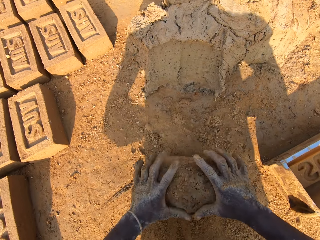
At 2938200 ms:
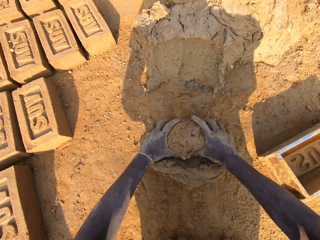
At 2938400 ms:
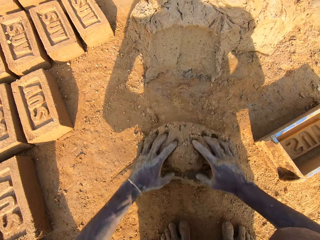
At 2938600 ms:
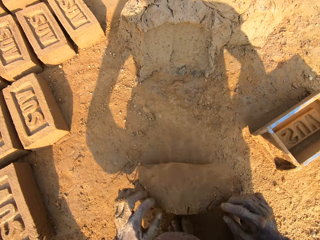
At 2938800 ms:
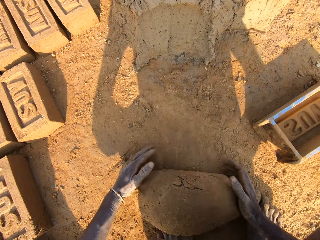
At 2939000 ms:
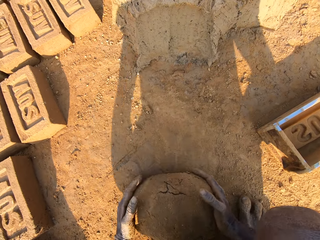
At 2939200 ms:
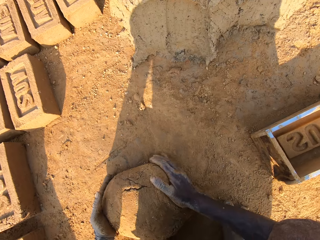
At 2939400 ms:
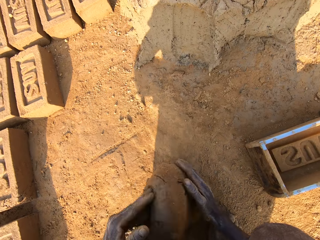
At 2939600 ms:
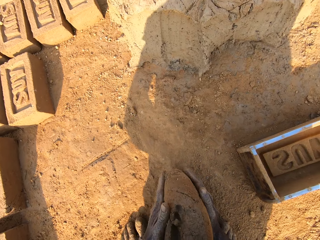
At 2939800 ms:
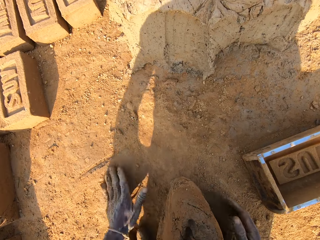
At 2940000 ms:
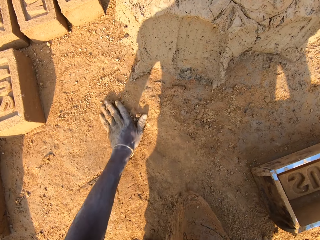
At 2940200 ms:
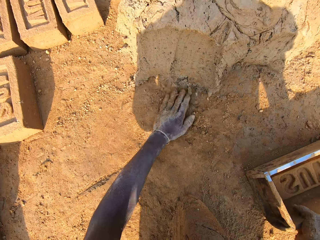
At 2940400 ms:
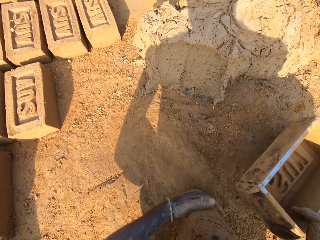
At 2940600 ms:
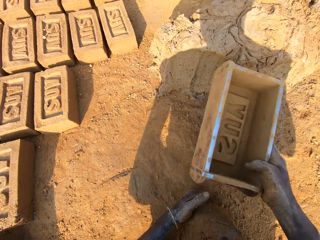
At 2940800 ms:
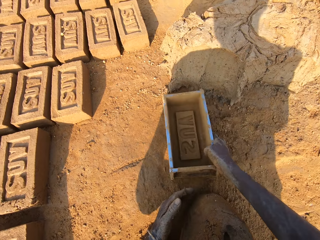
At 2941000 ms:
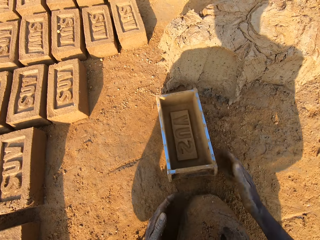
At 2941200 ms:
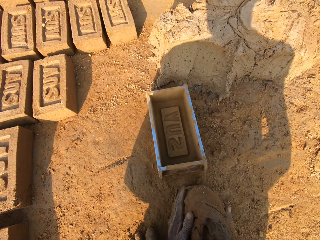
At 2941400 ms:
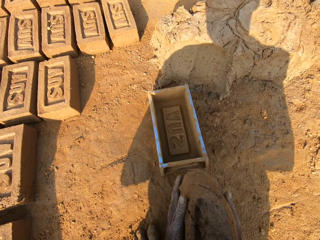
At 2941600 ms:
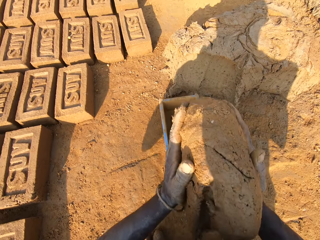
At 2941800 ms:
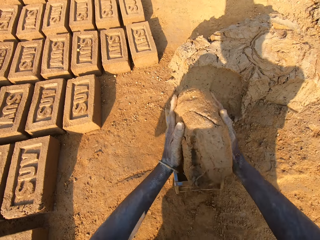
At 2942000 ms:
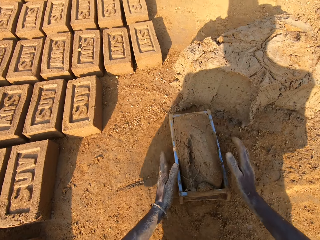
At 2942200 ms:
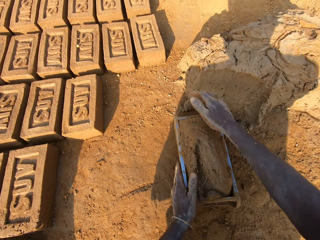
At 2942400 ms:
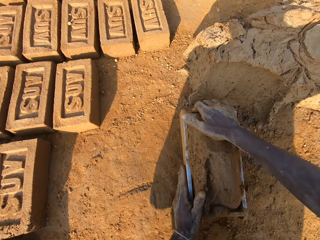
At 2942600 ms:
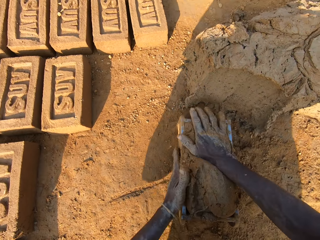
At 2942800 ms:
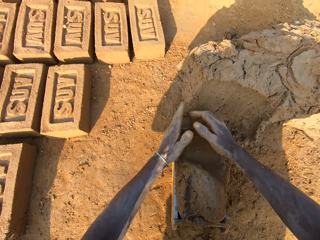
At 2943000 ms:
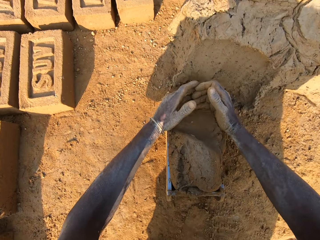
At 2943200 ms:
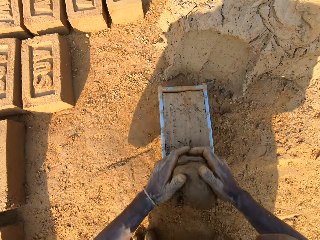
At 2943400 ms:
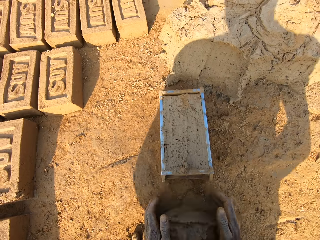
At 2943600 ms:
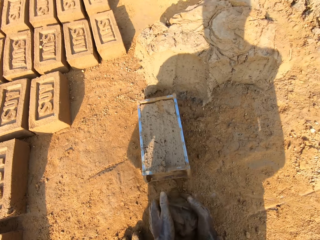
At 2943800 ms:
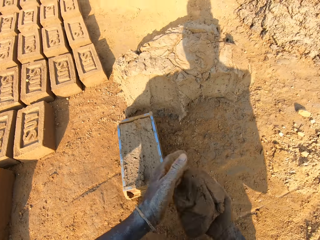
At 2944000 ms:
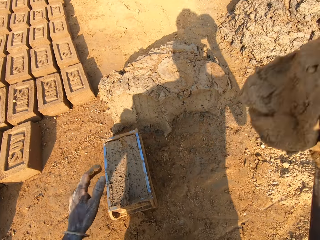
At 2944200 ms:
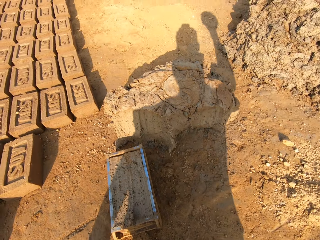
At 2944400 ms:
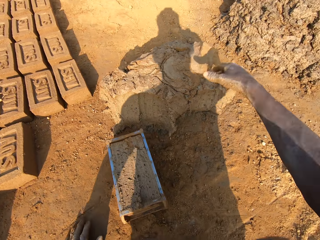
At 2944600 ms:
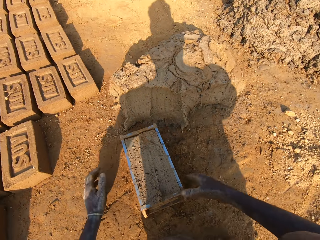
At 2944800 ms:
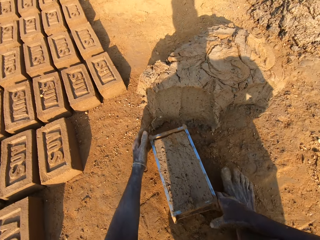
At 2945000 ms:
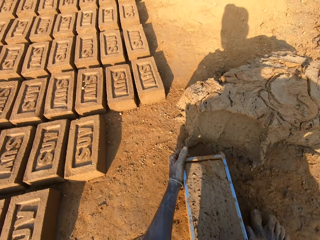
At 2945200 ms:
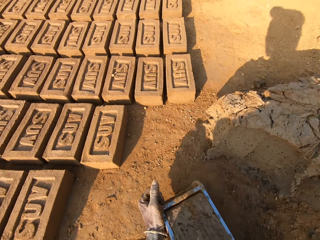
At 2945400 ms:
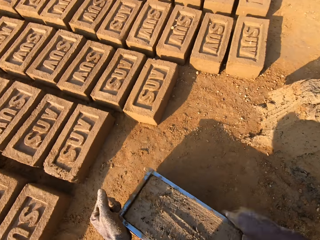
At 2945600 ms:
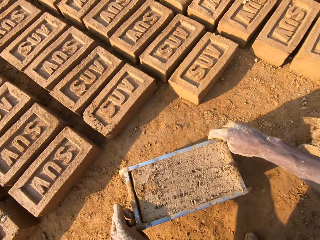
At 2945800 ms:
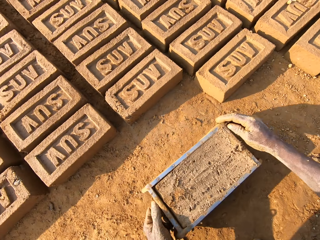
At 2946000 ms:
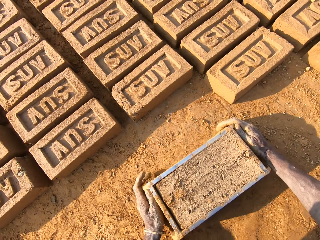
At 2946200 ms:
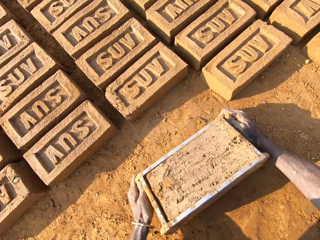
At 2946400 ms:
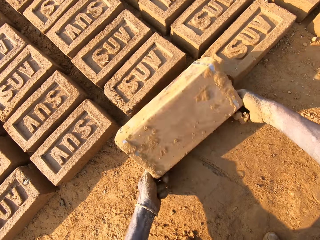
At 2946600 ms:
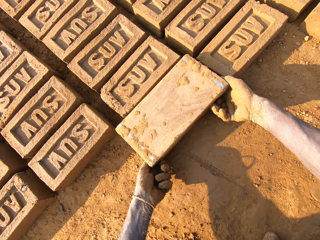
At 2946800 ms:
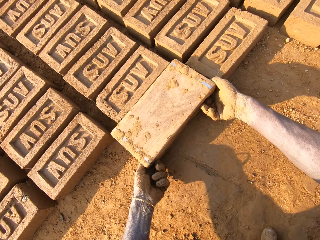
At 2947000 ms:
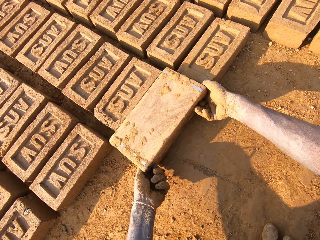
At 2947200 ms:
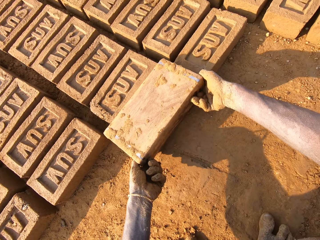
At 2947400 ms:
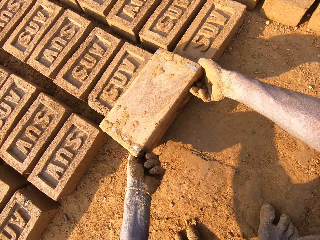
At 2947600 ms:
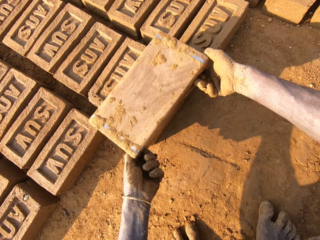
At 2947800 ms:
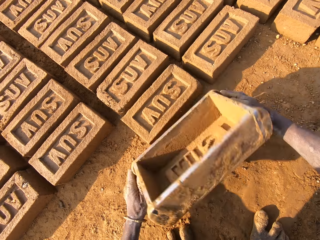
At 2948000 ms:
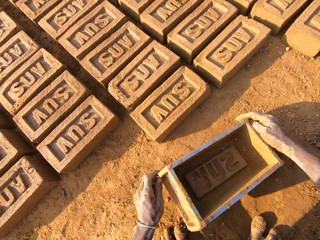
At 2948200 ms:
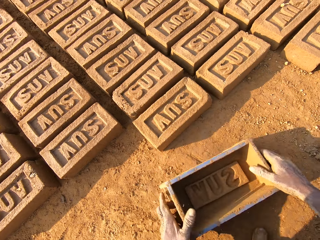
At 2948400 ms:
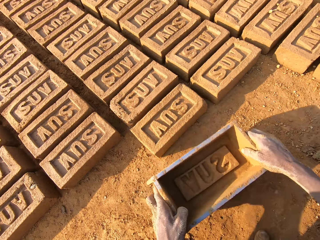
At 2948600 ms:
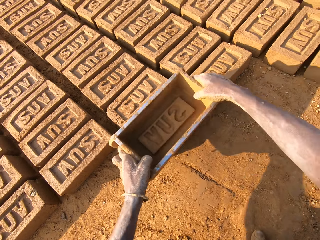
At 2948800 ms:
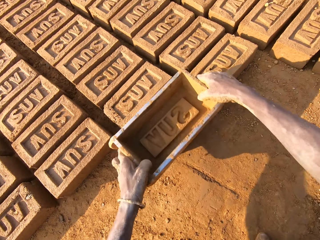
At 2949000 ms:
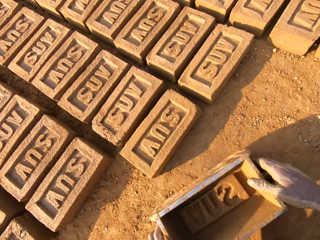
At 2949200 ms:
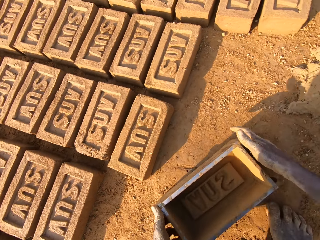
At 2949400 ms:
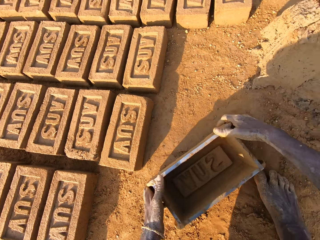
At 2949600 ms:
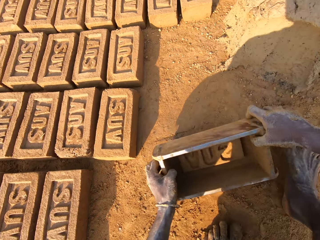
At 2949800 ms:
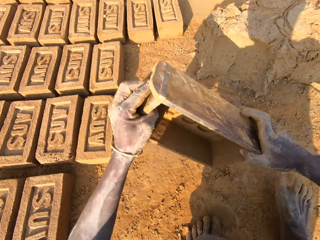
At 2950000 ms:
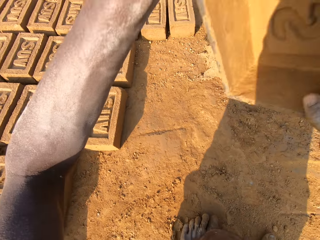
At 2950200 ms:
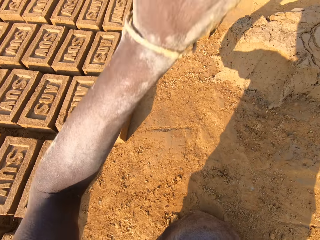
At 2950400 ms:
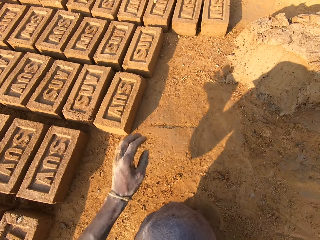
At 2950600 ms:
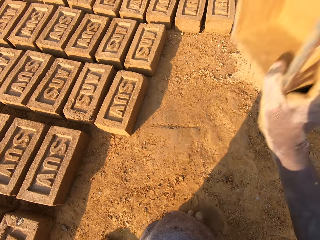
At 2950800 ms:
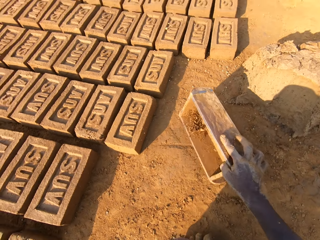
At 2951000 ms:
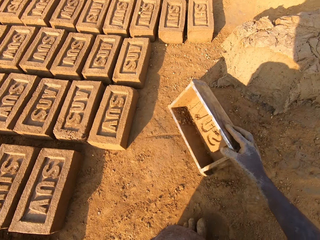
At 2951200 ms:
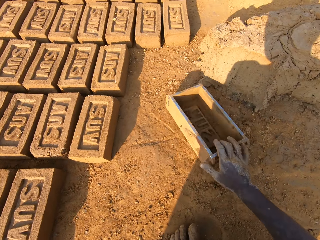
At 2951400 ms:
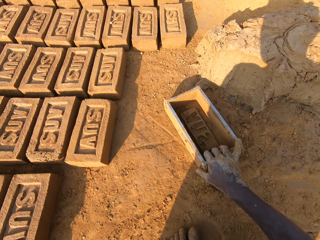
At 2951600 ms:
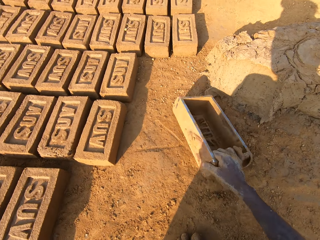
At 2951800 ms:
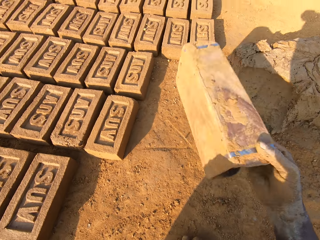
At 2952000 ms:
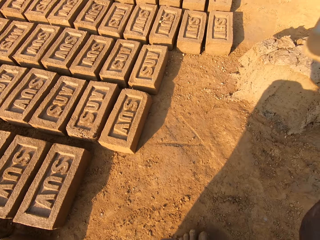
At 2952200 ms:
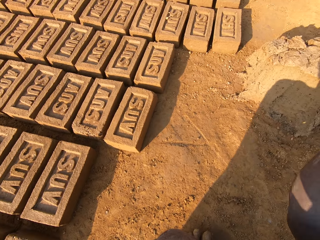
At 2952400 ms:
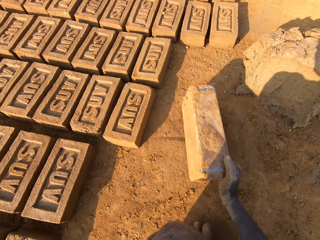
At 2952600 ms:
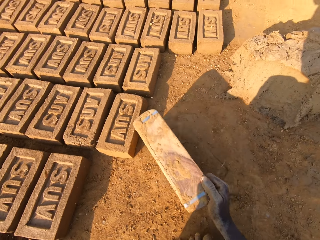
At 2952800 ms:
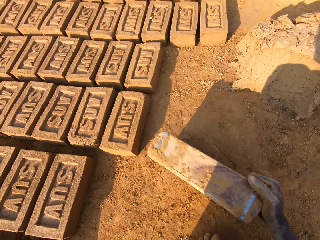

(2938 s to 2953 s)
The camera wearer mixes the scooped mortar with clay. They hold mud on the ground. They wipe a hand on the ground. They shift the mold on the ground. They pick the mud on the ground. They slam the mortar into the brick mould. They scoop excess out of it. They throw the excess mortar on the pile of mortar. They pick up the brick mould from the ground. They put the brick mold on the ground. They empty a brick to the ground. They make a brick with the brick mold. They drop the brick mould on the ground. They pick up the brick mould from the ground. They put the brick mold on the ground. They pick the brick mold on the ground. They slam the brick mould on the ground.

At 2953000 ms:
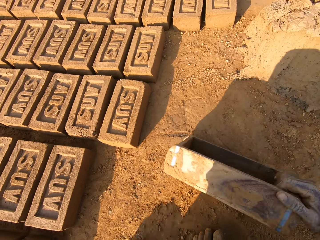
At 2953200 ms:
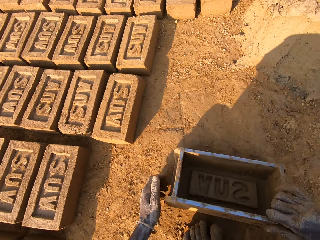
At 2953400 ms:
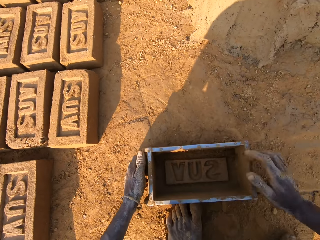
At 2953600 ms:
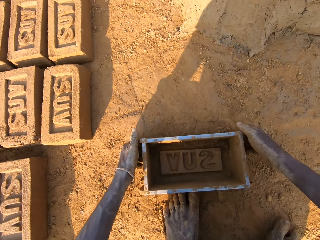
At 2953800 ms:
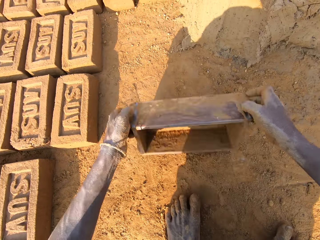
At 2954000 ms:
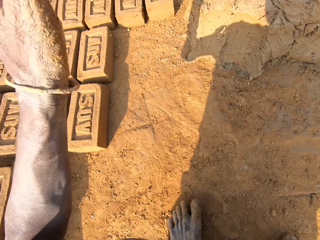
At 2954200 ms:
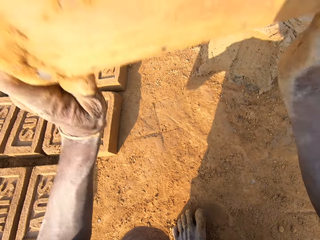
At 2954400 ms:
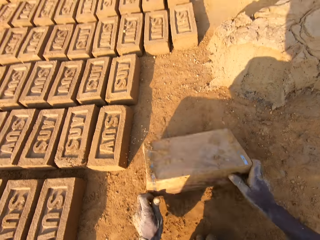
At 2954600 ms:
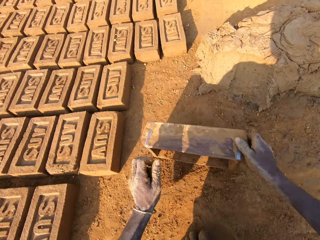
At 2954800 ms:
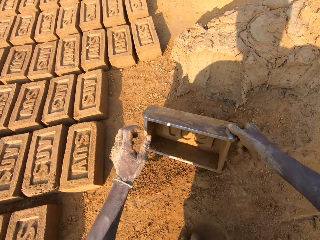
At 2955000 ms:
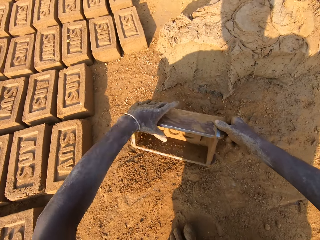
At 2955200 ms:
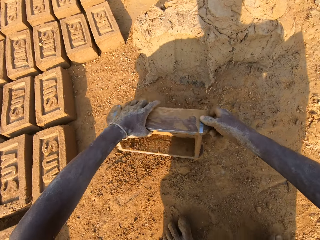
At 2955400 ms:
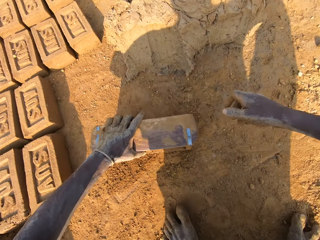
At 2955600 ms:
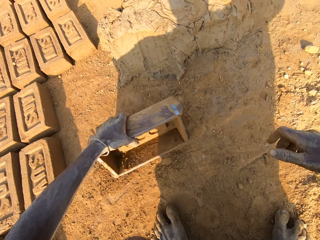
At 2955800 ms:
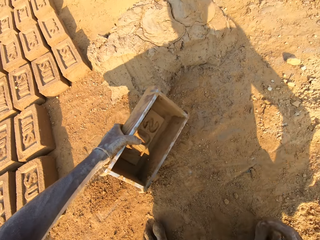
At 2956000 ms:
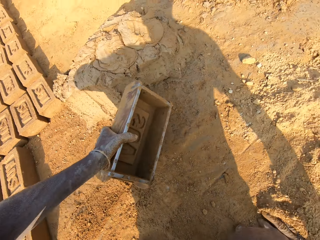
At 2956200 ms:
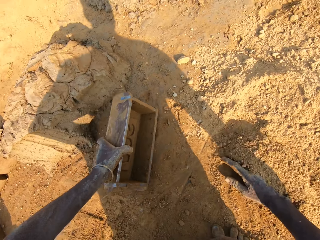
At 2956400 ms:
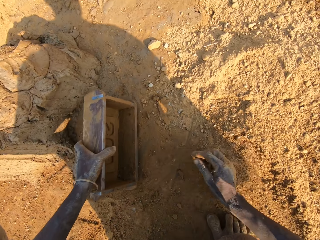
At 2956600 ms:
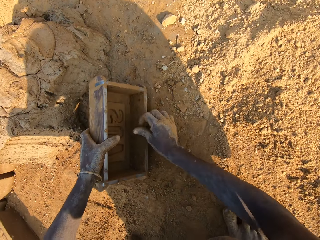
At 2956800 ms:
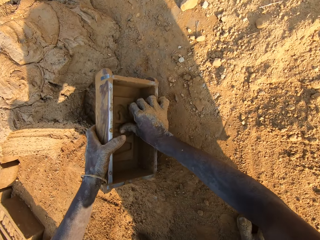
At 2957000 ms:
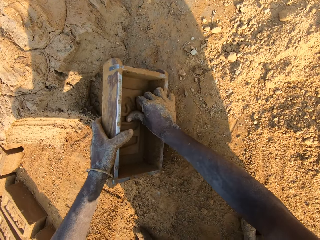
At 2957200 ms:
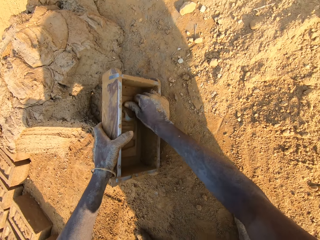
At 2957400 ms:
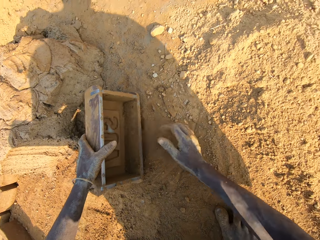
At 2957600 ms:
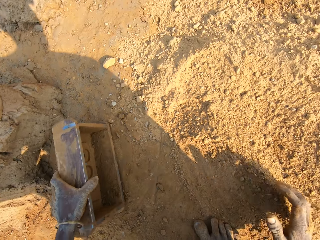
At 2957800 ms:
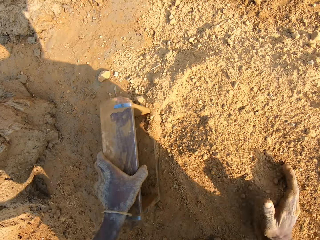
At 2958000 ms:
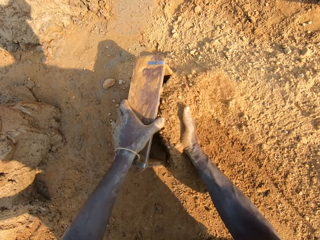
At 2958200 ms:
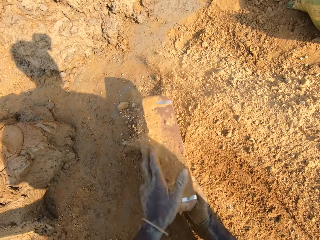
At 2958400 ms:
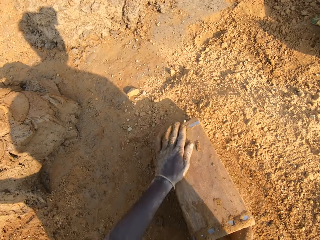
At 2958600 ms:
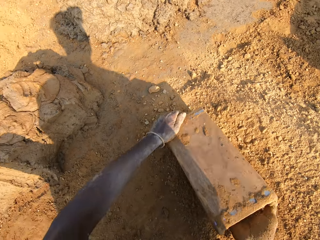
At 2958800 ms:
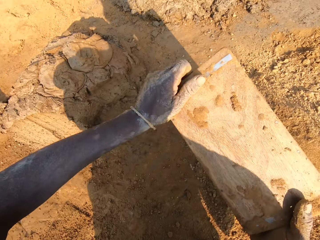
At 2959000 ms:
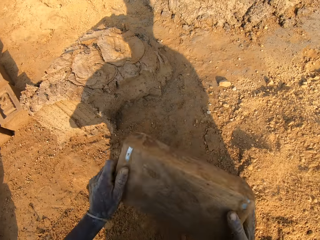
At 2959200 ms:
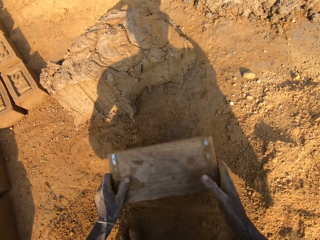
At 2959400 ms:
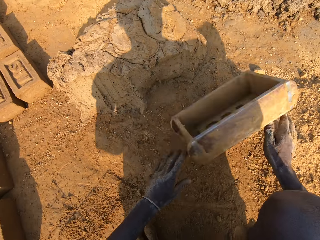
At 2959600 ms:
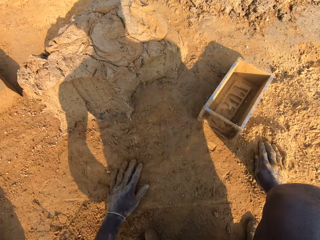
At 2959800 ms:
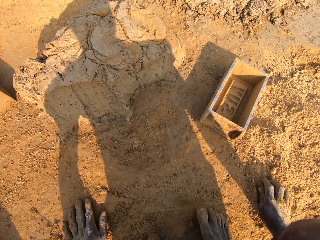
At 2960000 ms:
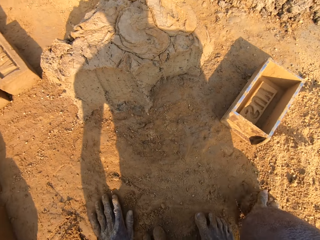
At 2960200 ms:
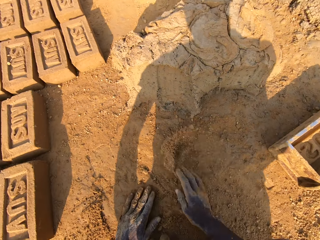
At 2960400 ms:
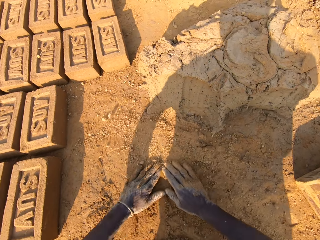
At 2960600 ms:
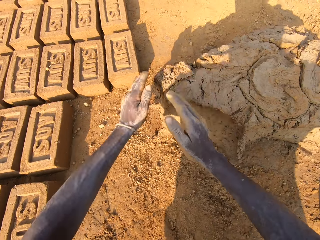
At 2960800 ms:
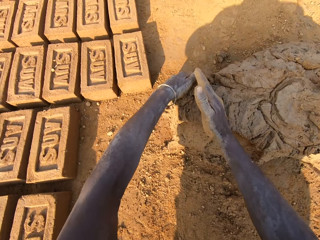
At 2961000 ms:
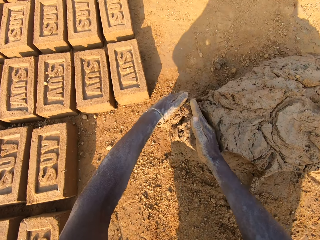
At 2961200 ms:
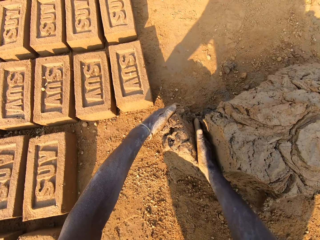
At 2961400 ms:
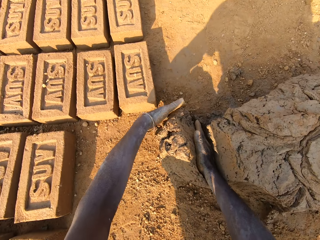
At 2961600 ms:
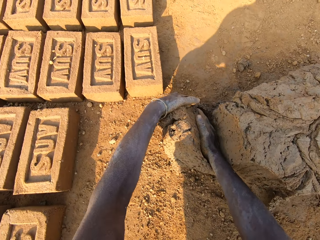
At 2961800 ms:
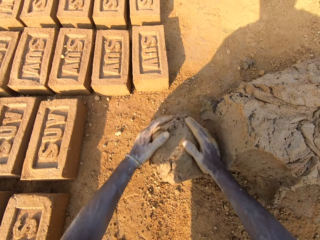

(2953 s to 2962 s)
The camera wearer picks the brick mold on the ground. He puts the brick mold on the ground. He holds the brick mold with his hands. He removes the mud with his right hand. He puts clay in the brick mould. He empties the clay to the ground. He drops the brick mould on the ground. He rubs his hands on clay. He scoops mortar from a pile of mortar on the ground with his hands.
